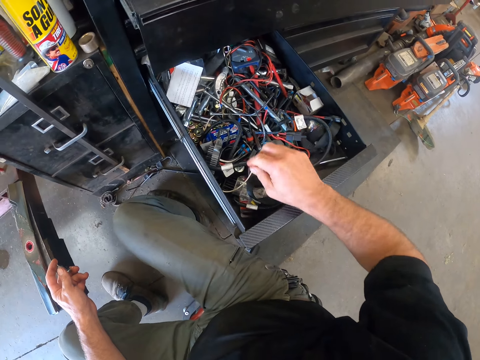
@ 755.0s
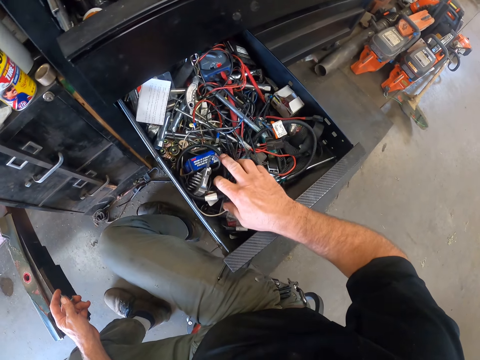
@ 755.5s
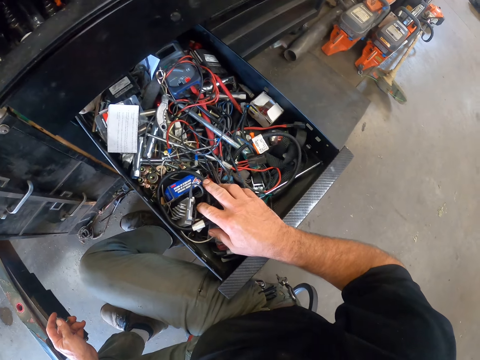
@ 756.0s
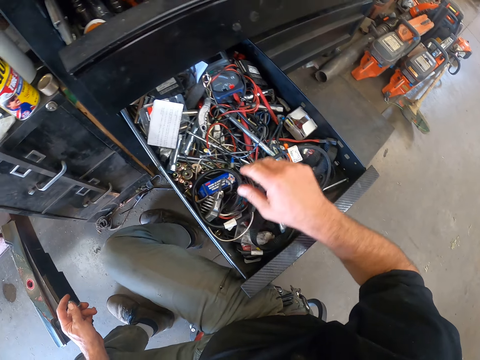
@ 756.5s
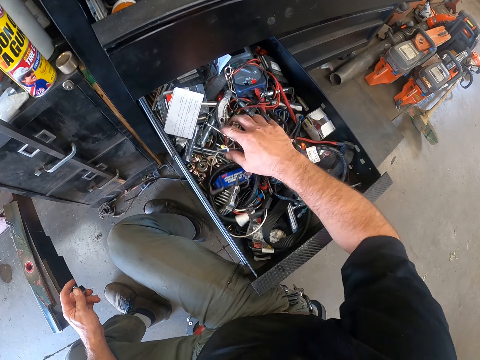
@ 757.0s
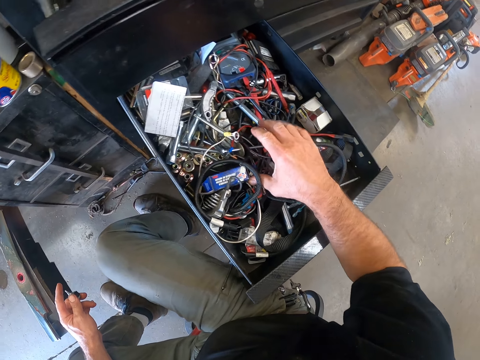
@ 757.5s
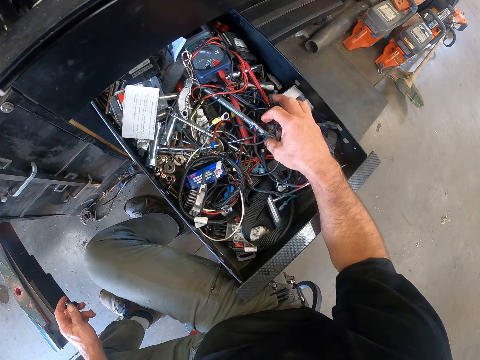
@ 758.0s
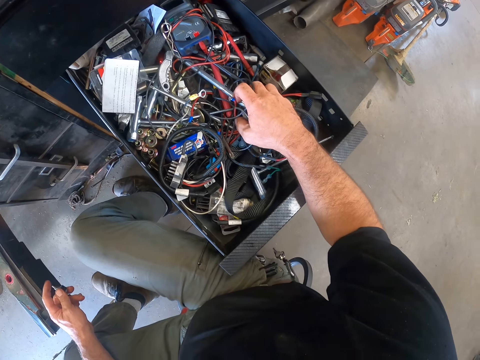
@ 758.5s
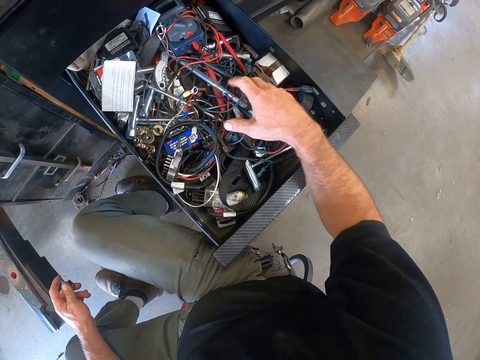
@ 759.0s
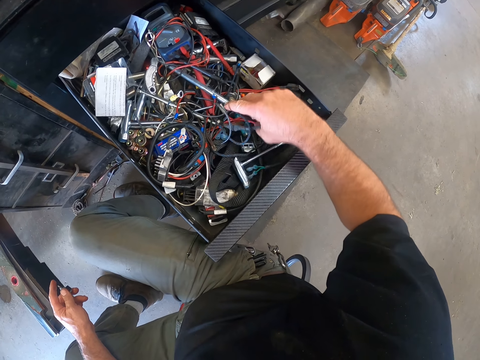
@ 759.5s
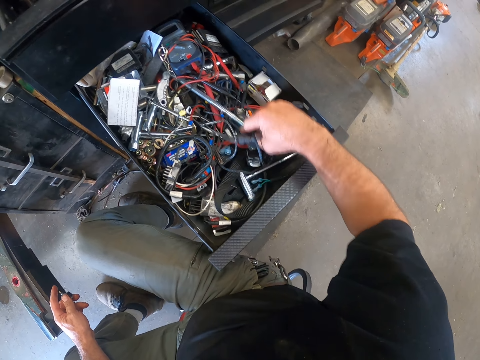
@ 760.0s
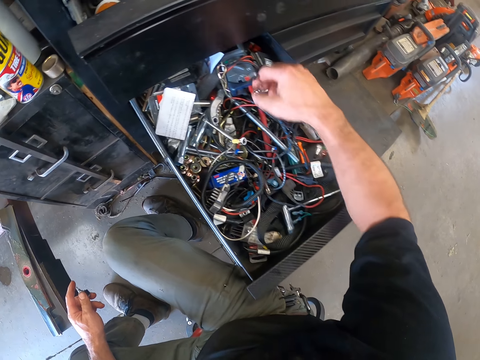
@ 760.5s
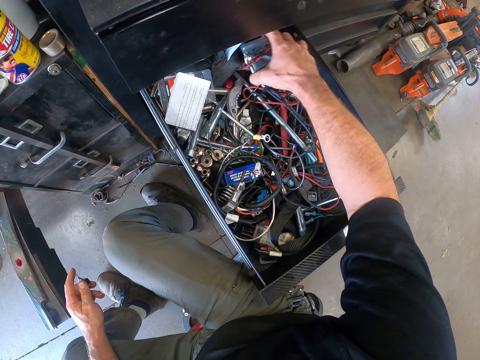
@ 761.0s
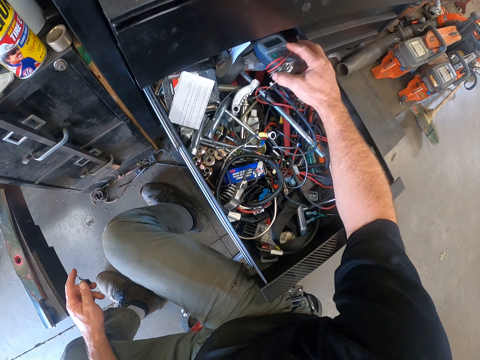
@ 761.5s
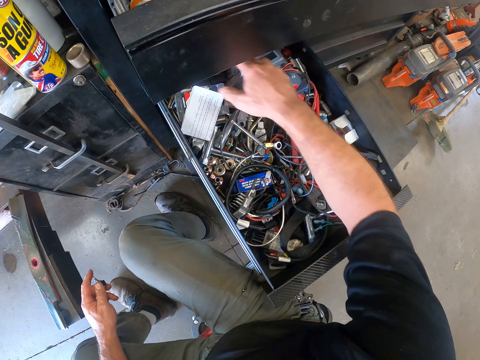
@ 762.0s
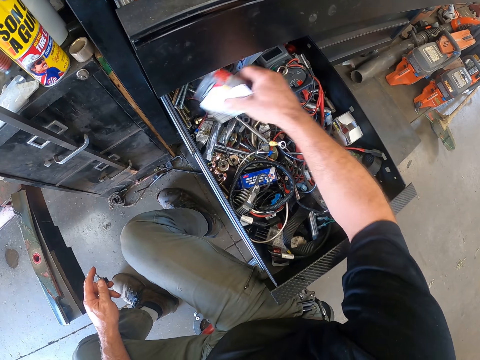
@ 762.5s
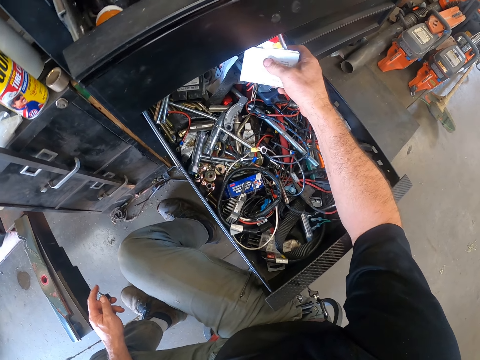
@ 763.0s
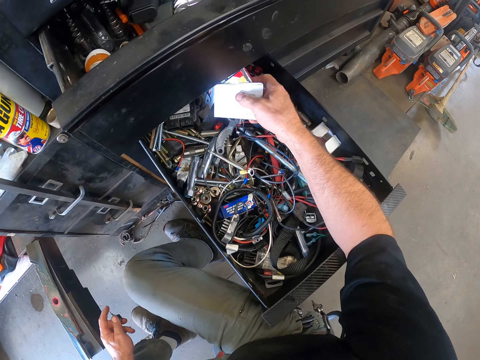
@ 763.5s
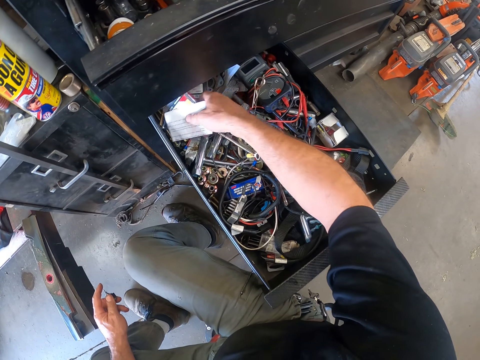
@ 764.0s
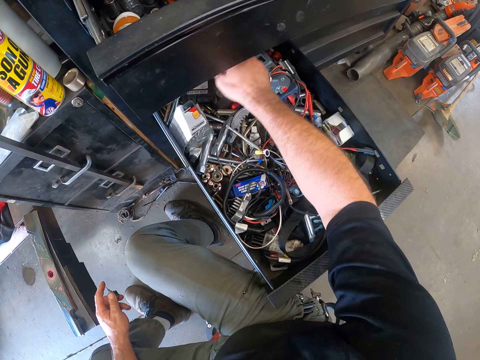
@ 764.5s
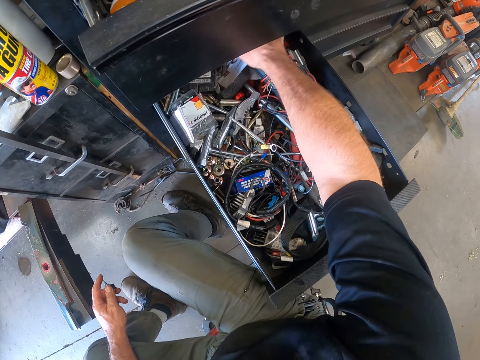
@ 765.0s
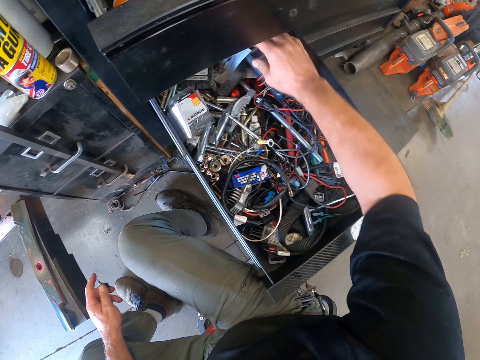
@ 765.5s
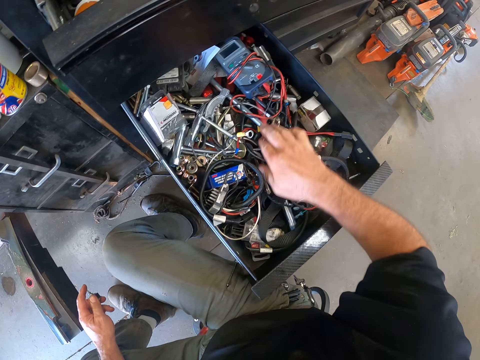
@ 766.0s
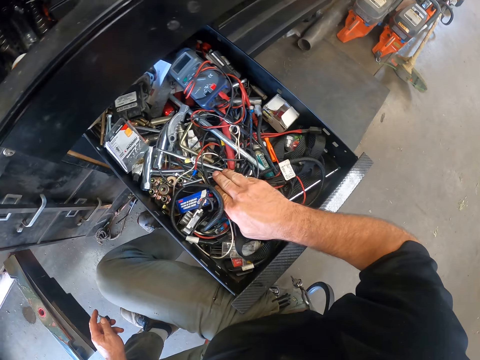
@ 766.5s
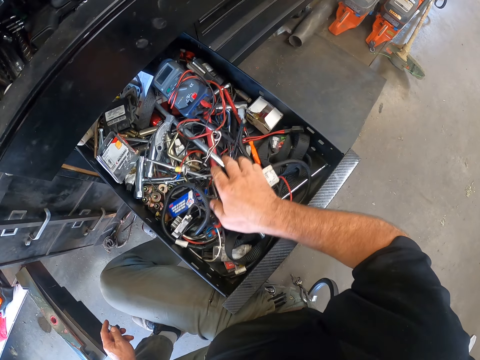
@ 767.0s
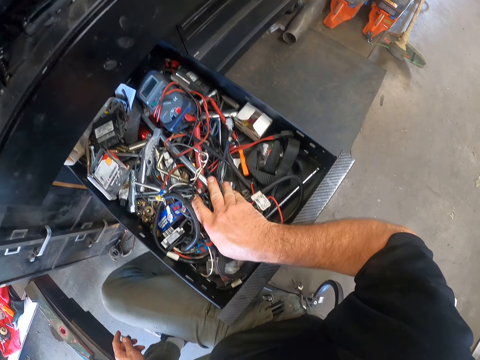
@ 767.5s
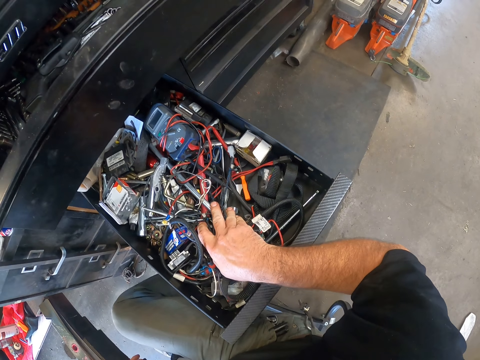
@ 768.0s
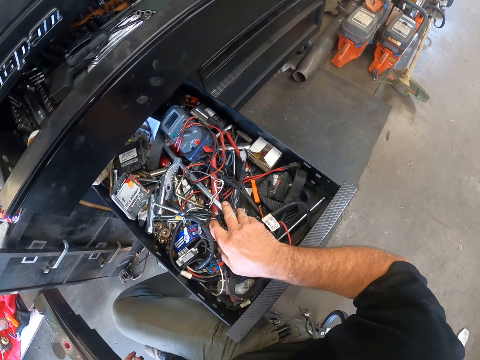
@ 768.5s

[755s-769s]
The camera wearer touches the tools in the toolbox. He searches through the drawer with his right hand.

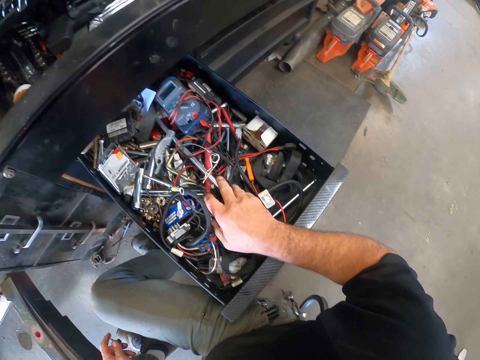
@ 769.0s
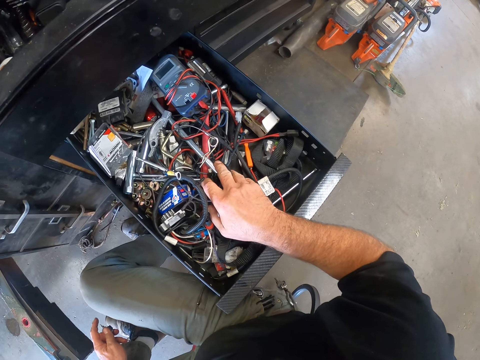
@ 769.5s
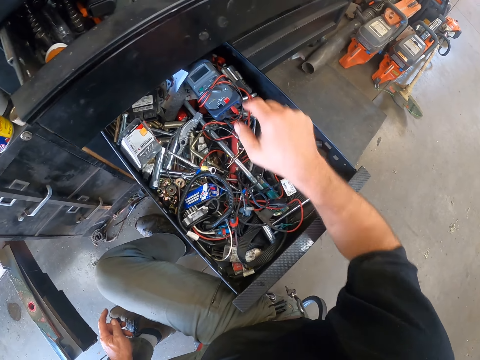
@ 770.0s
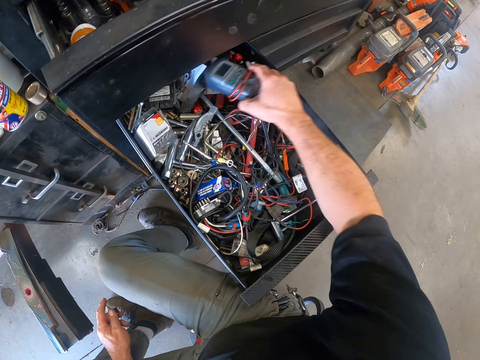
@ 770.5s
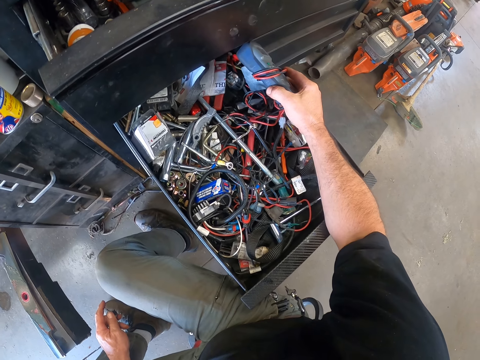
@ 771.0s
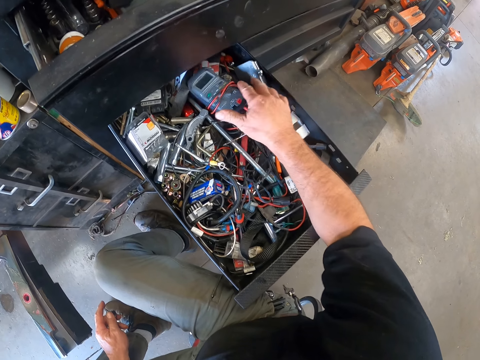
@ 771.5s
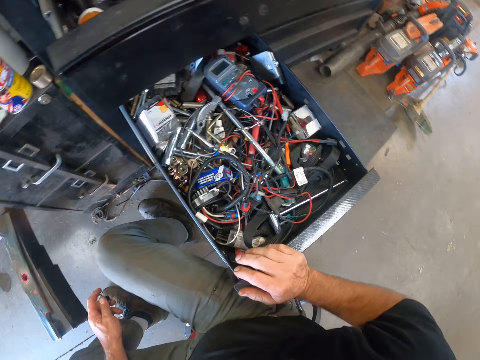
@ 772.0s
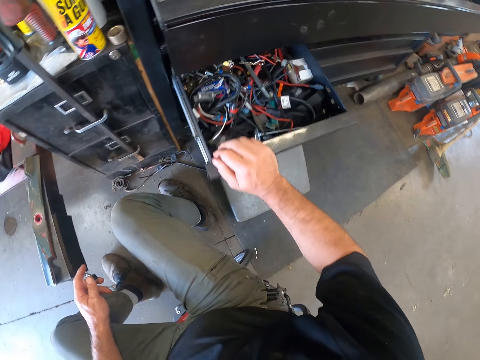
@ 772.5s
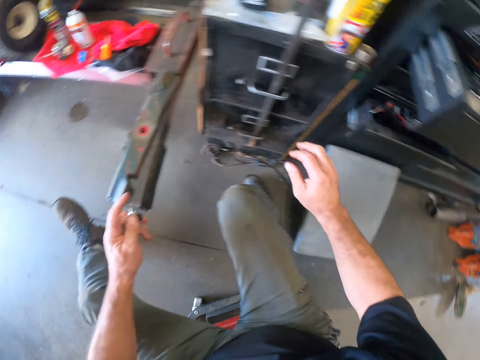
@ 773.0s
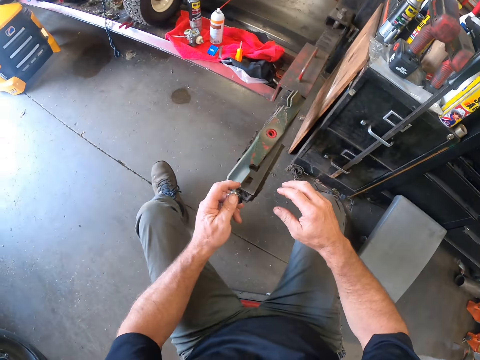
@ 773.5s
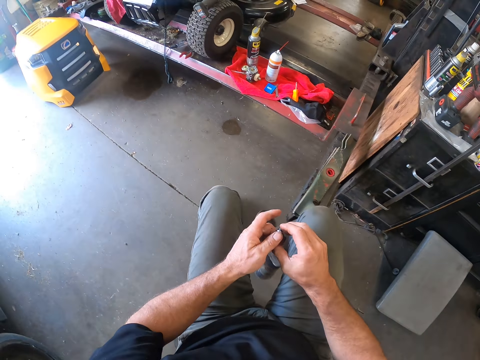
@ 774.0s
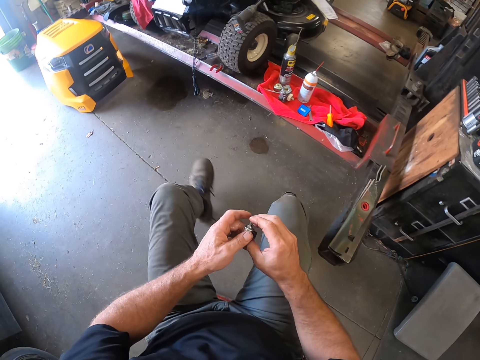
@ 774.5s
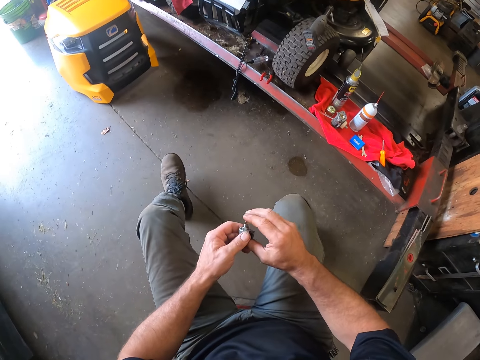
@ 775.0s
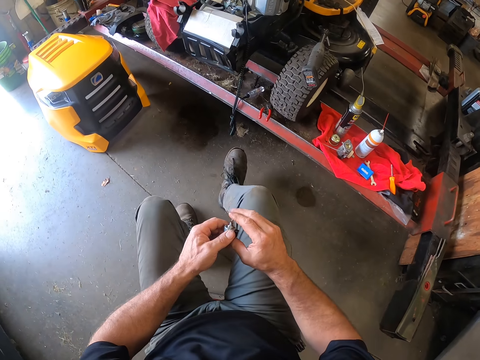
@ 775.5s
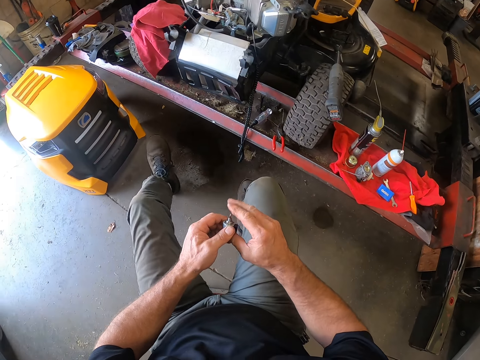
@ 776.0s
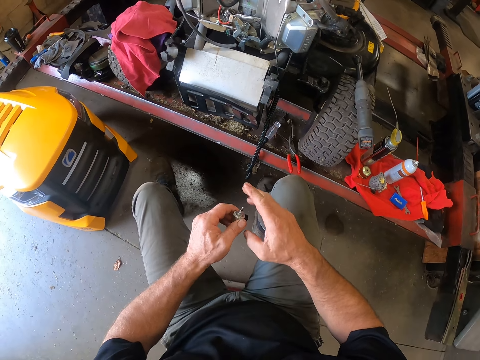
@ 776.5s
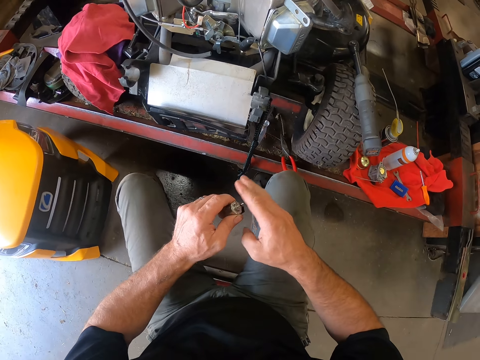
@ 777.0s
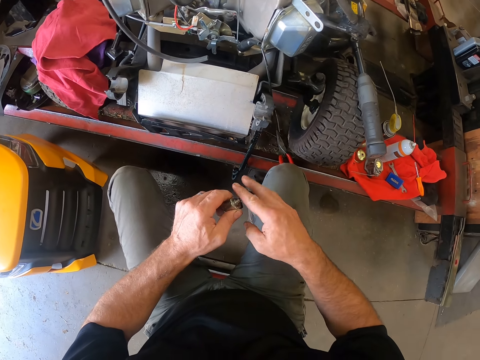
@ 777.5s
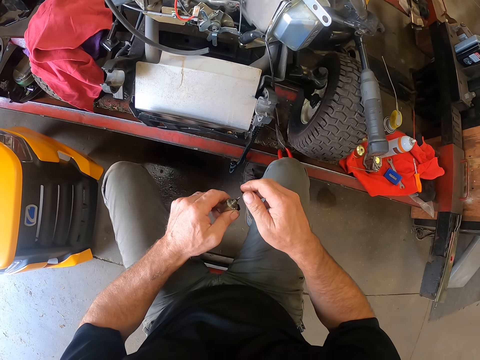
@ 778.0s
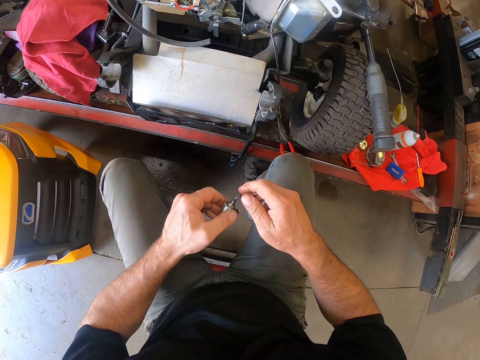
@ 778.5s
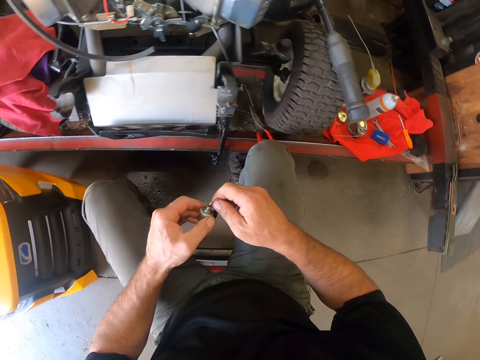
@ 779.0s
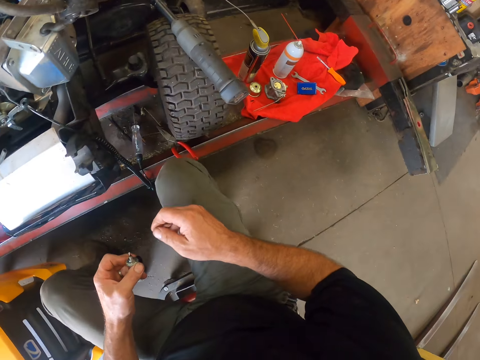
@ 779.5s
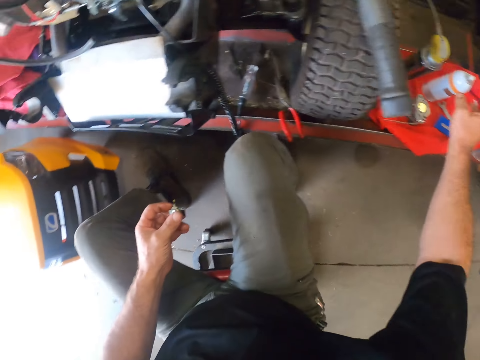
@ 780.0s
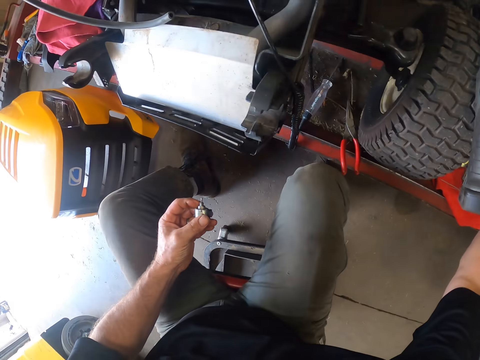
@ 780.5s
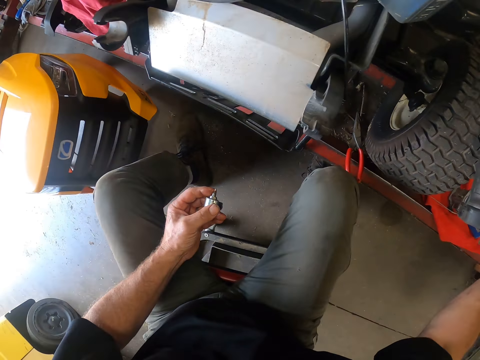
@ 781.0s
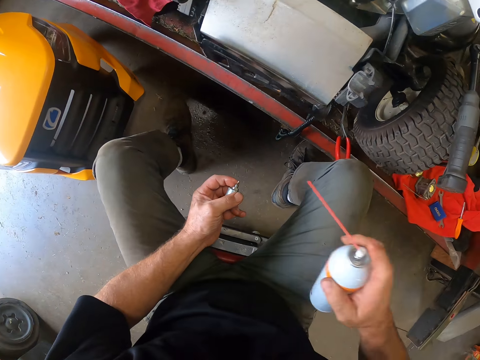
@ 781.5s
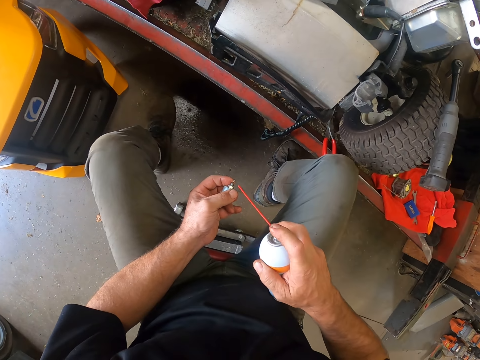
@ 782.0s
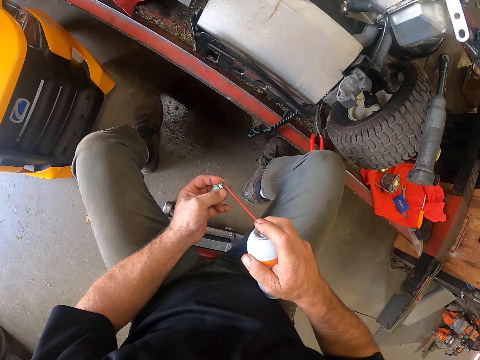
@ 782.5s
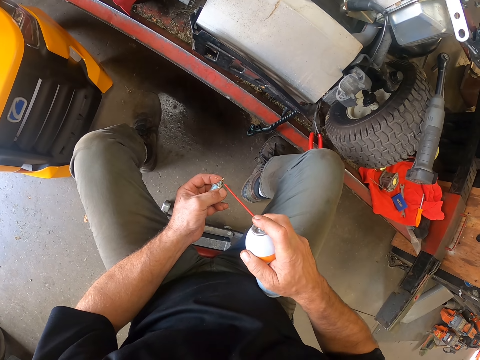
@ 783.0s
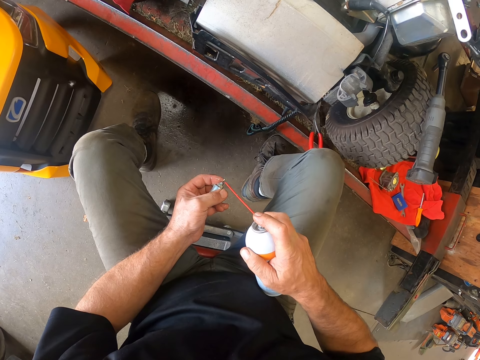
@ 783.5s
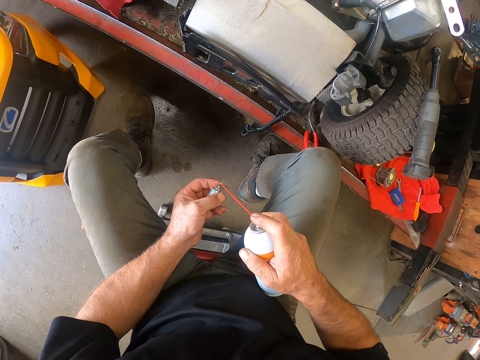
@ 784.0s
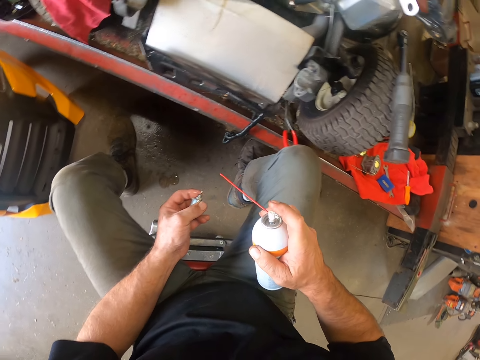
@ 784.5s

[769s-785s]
The camera wearer closes the toolbox drawer with his right hand. He moves on the workshop stool, taps a motor shaft on the left hand. He clicks on the bottom cover of the third device with both hands. He looks around the workshop. He picks up the first lubricant spray can on the cloth with his right hand. He sprays the bottom cover with the spray can in his right hand.
